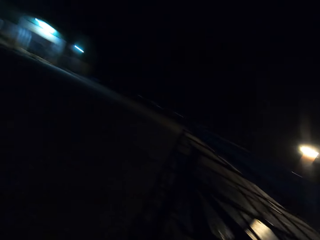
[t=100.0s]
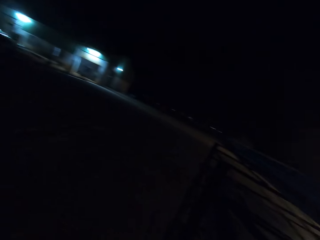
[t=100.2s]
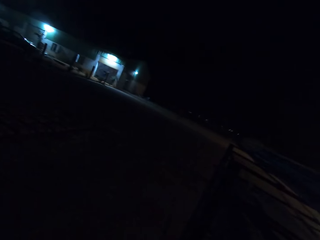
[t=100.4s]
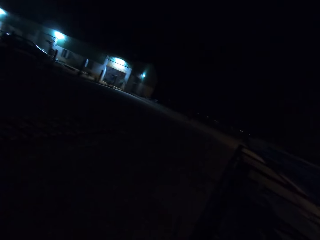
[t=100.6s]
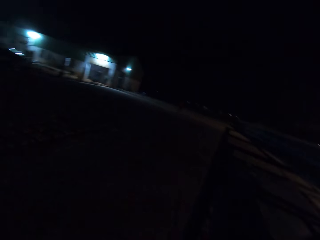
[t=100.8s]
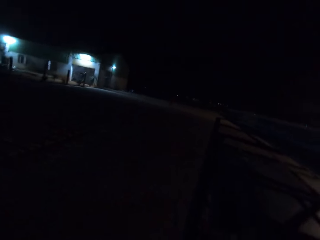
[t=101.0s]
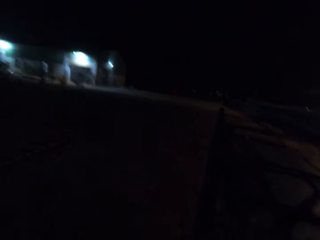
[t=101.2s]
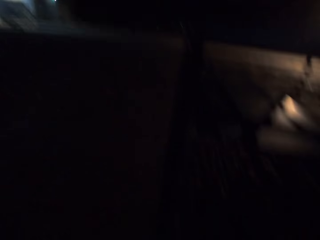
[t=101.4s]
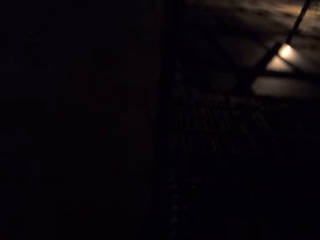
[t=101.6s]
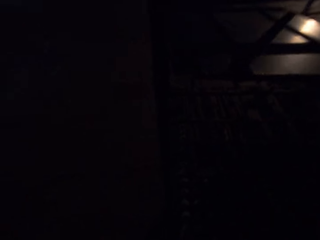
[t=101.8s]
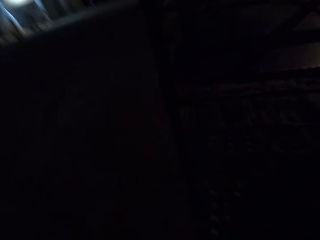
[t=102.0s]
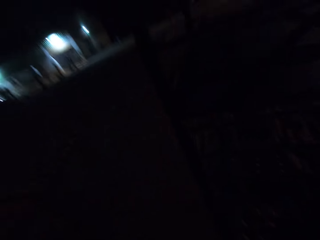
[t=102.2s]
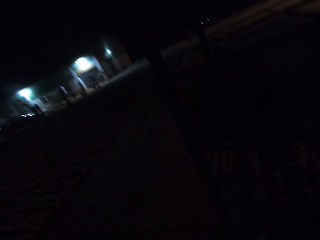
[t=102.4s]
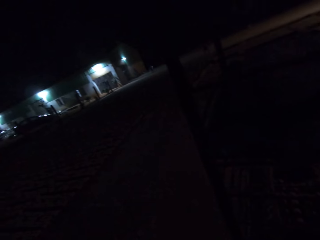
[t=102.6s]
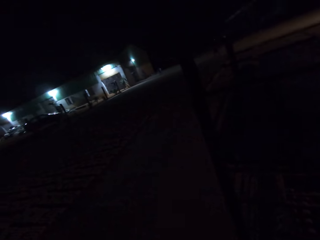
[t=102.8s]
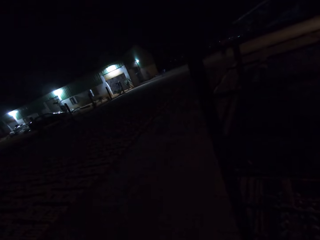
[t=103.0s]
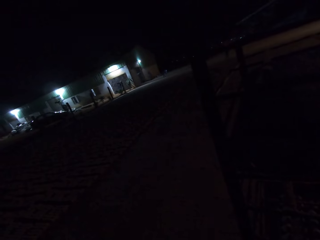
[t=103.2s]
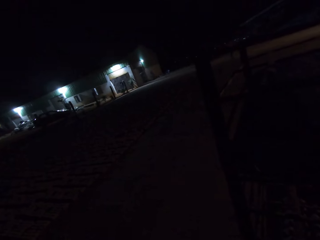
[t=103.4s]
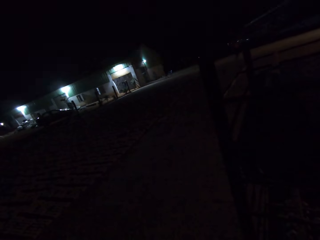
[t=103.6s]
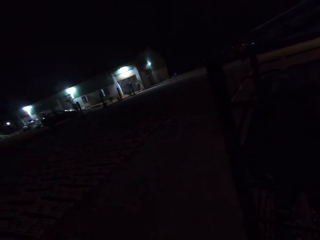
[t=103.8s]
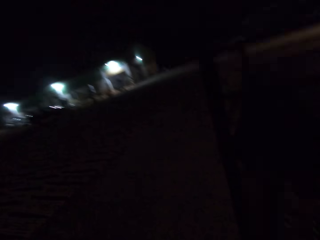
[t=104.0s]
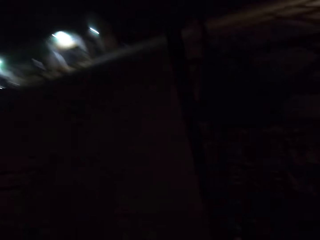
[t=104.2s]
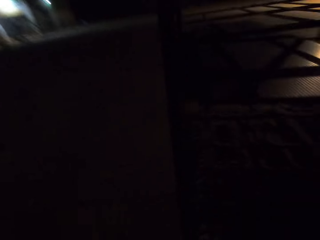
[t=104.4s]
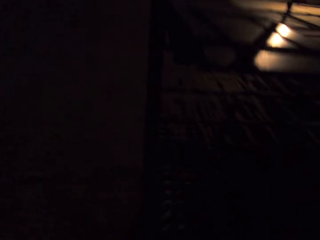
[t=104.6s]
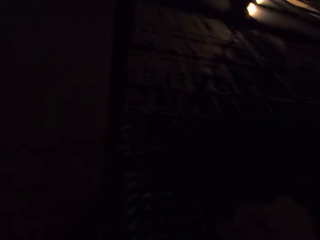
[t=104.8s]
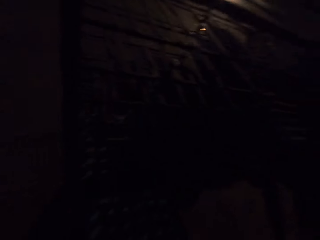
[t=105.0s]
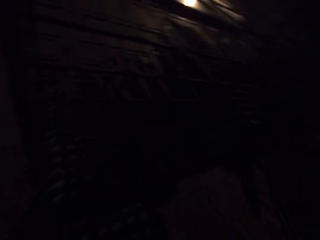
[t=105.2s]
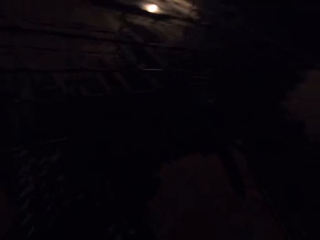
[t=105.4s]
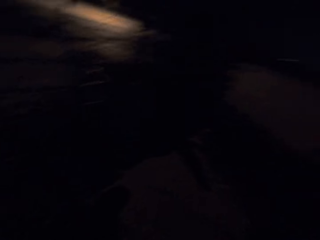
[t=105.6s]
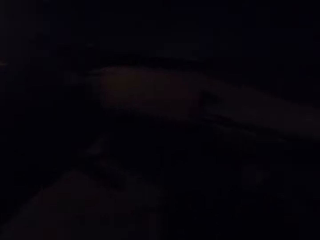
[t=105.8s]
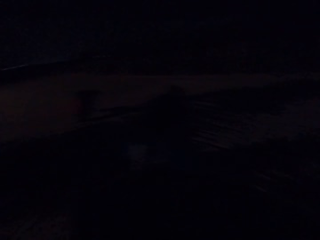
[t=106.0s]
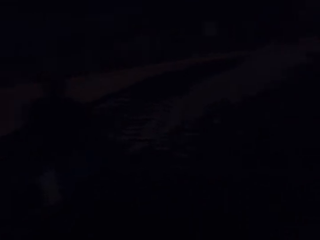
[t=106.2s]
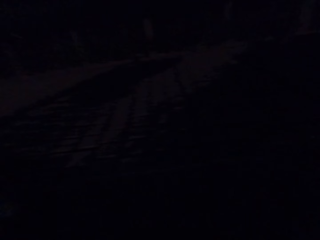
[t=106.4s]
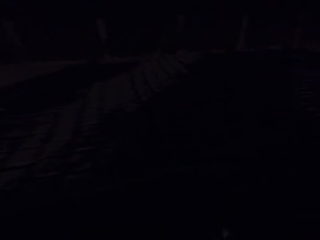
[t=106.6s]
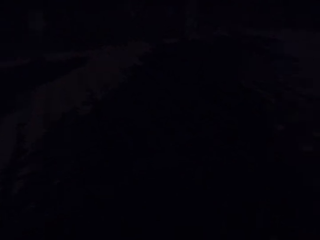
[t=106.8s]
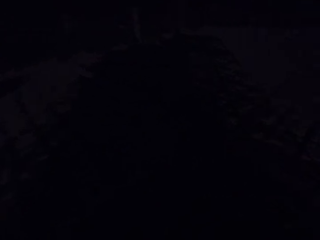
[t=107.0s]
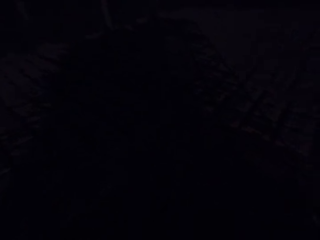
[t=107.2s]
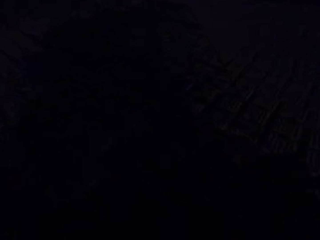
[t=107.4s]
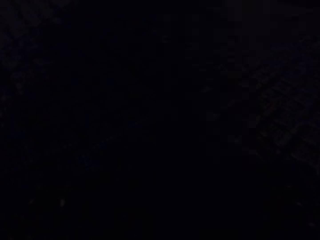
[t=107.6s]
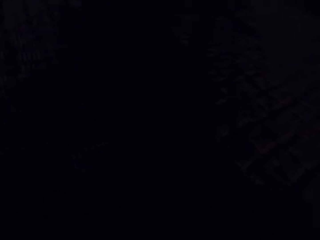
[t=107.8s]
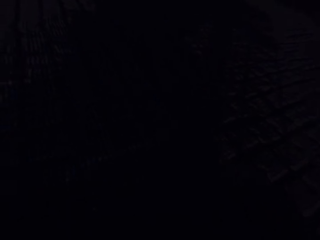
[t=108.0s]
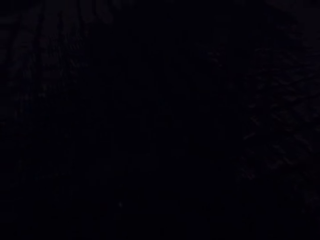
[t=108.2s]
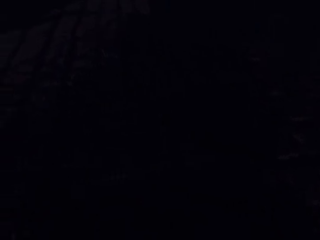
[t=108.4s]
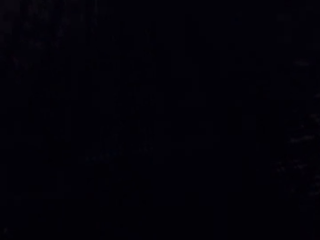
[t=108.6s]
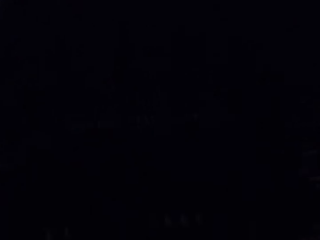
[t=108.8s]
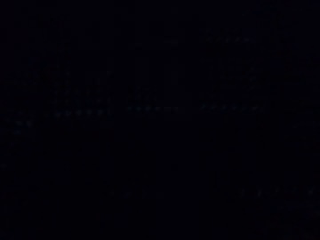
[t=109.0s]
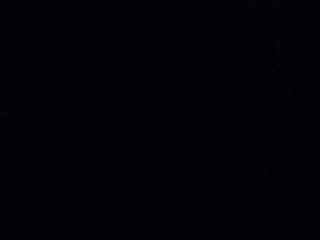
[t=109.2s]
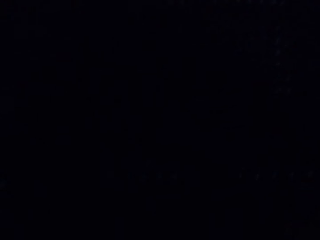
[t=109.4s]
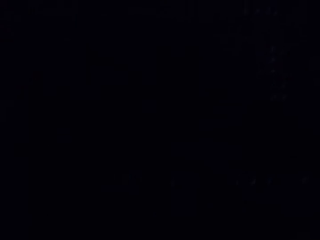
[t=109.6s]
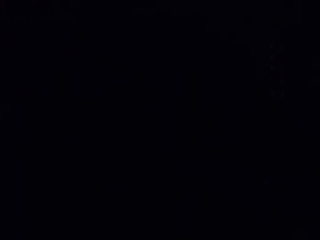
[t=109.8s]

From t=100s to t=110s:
The camera wearer places the tray in his hands on the shelf. He puts the cement on something. He drags the tray from the shelf with his right hand. He carries the tray from the shelf with his hands. He walks outside.

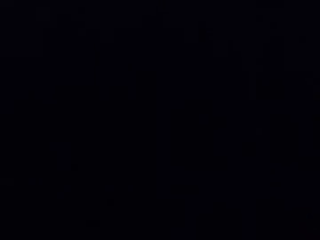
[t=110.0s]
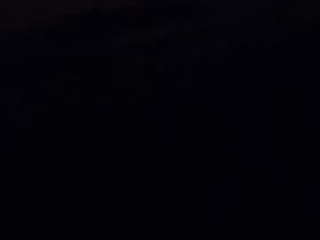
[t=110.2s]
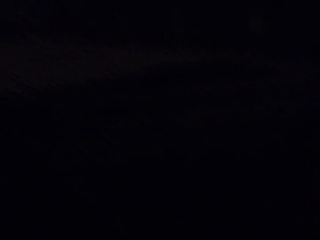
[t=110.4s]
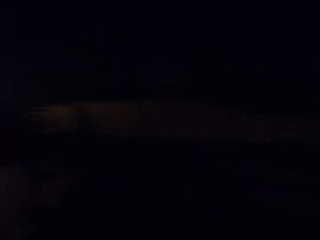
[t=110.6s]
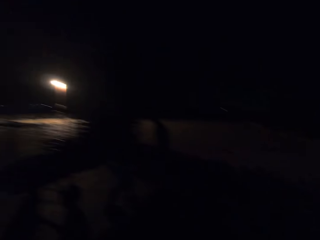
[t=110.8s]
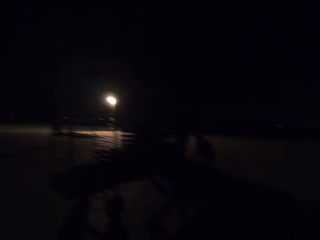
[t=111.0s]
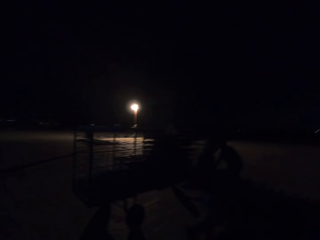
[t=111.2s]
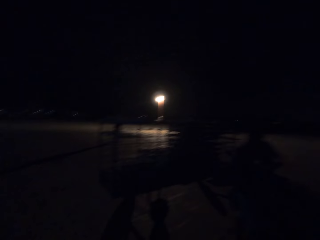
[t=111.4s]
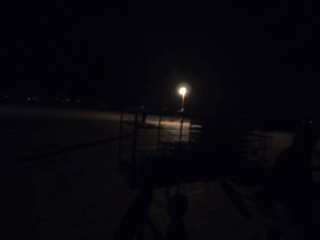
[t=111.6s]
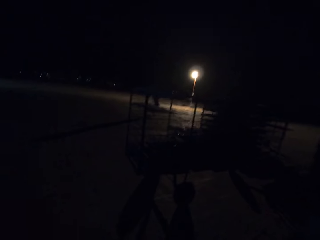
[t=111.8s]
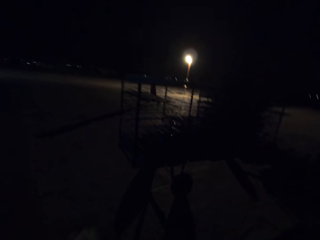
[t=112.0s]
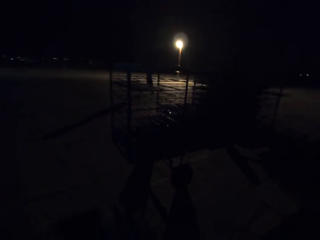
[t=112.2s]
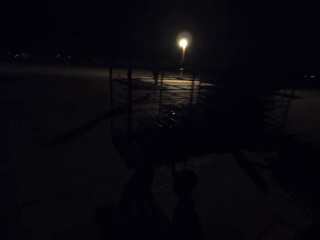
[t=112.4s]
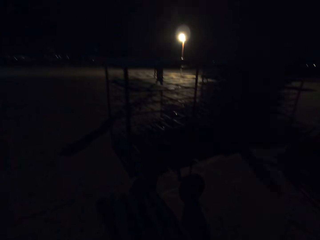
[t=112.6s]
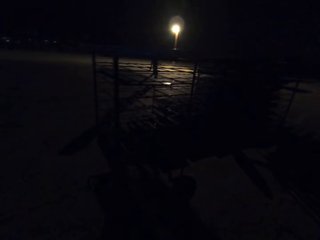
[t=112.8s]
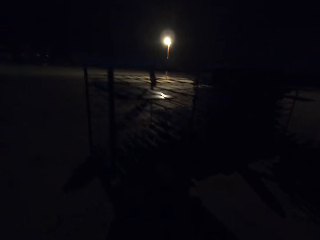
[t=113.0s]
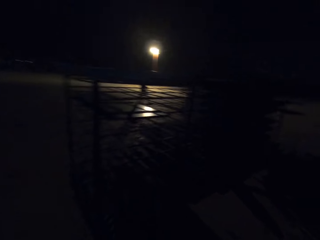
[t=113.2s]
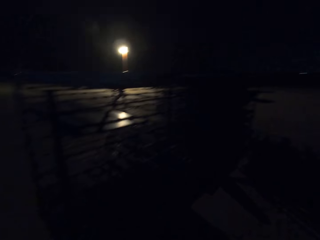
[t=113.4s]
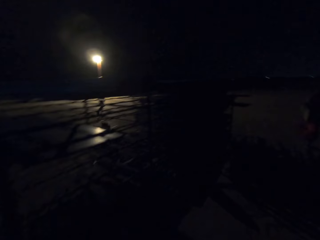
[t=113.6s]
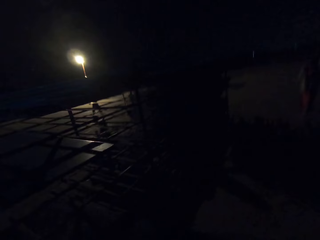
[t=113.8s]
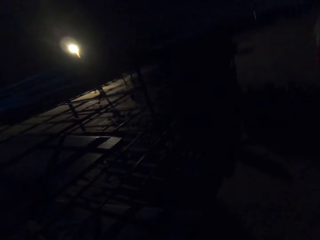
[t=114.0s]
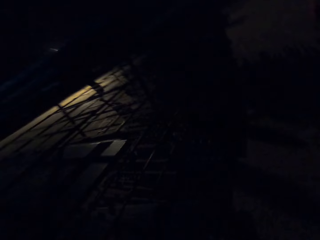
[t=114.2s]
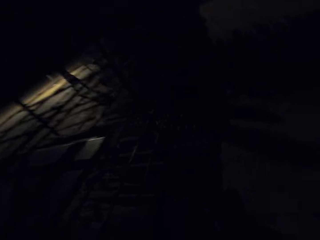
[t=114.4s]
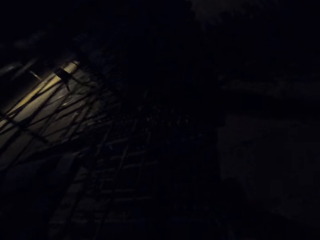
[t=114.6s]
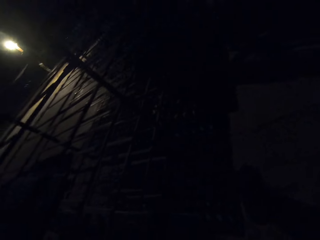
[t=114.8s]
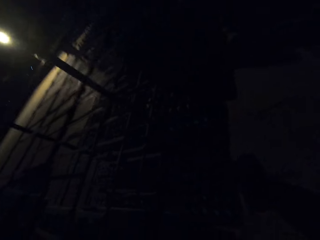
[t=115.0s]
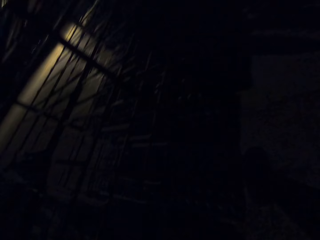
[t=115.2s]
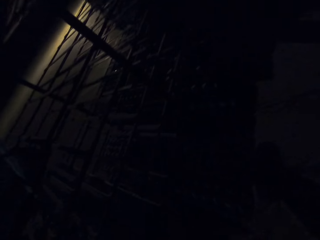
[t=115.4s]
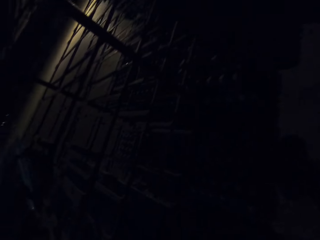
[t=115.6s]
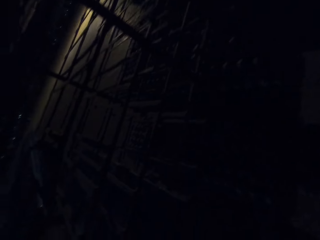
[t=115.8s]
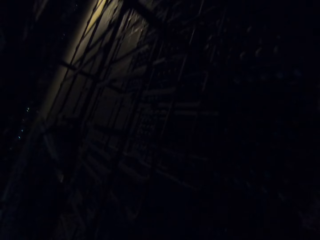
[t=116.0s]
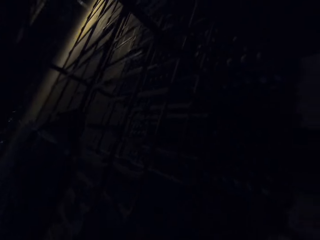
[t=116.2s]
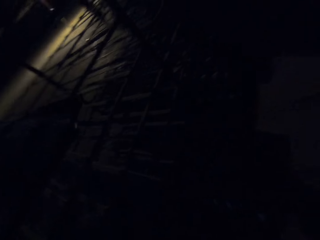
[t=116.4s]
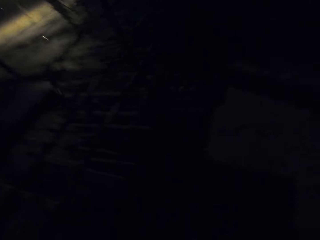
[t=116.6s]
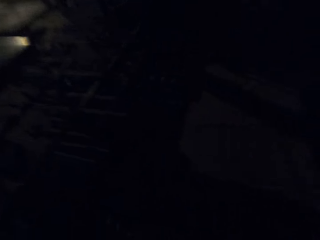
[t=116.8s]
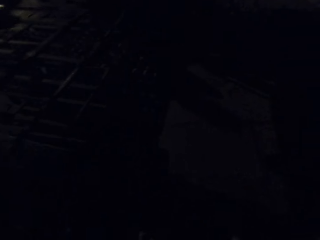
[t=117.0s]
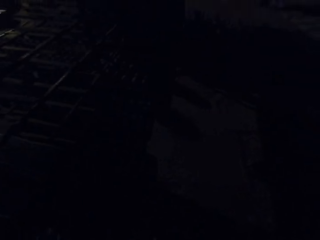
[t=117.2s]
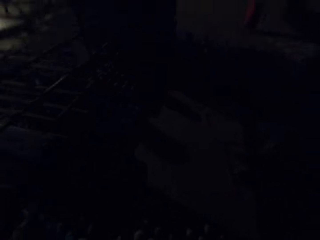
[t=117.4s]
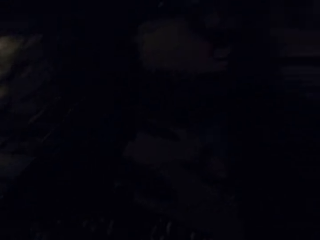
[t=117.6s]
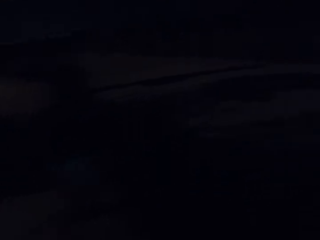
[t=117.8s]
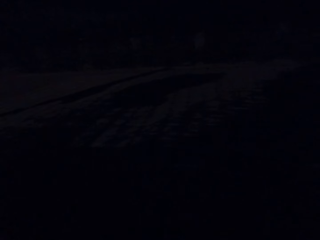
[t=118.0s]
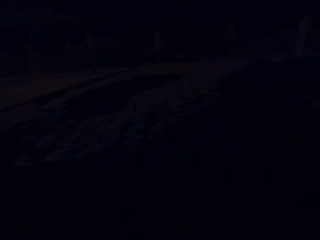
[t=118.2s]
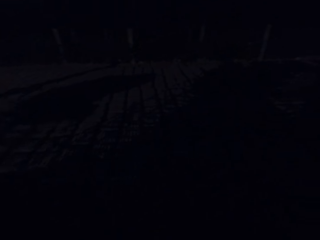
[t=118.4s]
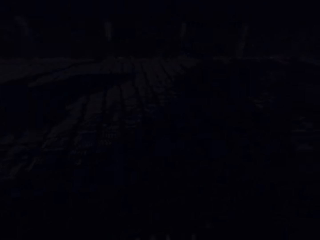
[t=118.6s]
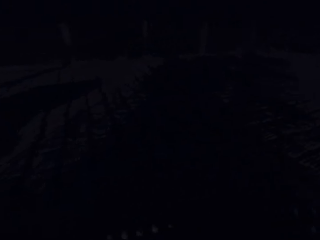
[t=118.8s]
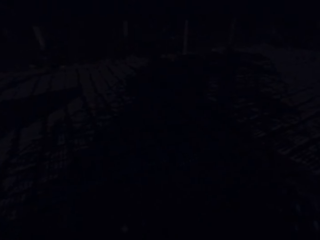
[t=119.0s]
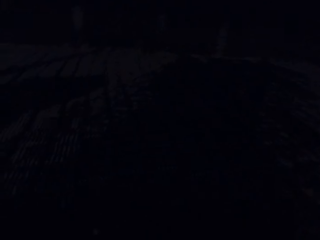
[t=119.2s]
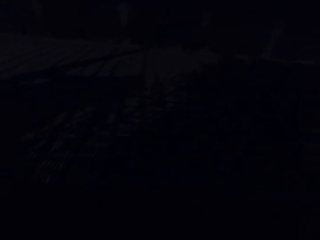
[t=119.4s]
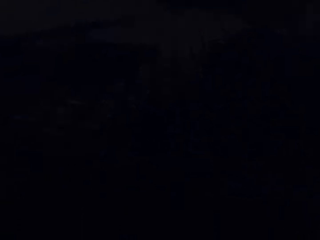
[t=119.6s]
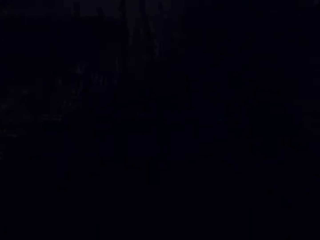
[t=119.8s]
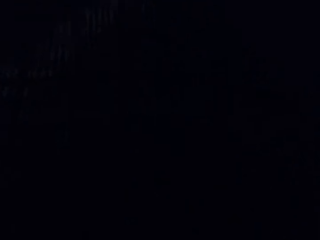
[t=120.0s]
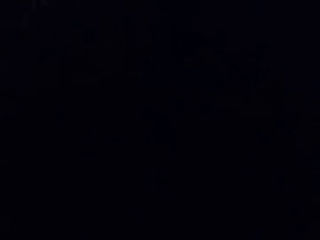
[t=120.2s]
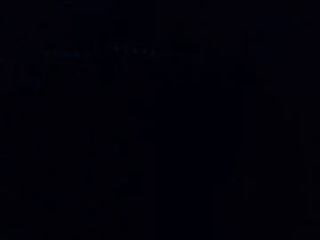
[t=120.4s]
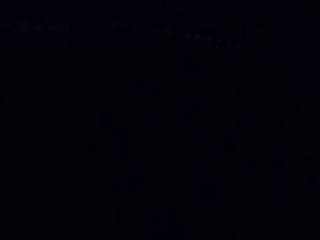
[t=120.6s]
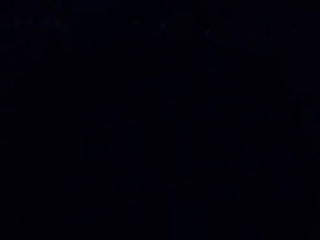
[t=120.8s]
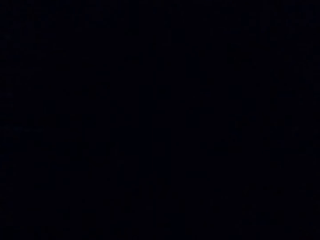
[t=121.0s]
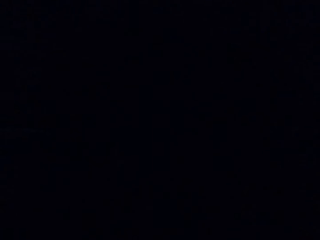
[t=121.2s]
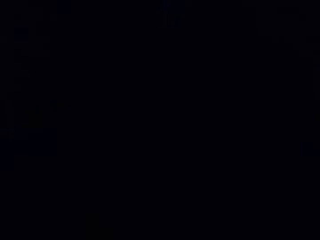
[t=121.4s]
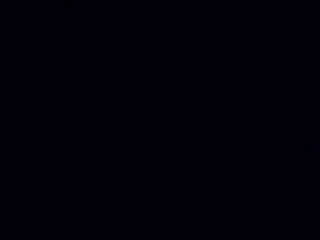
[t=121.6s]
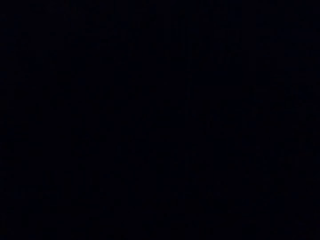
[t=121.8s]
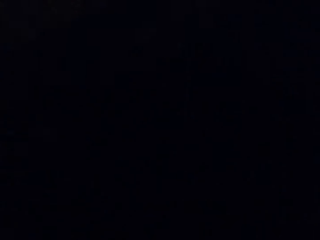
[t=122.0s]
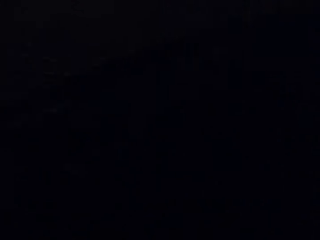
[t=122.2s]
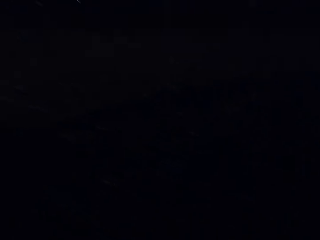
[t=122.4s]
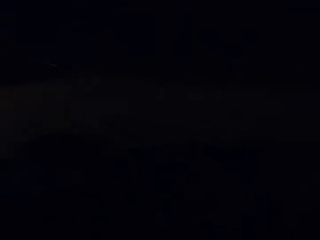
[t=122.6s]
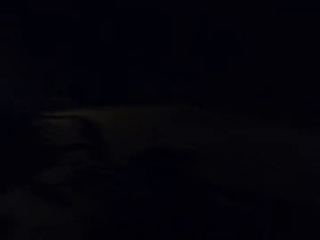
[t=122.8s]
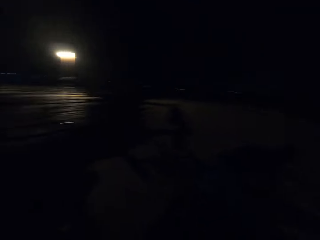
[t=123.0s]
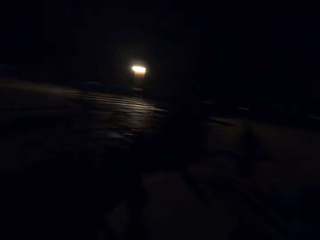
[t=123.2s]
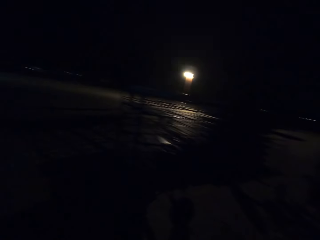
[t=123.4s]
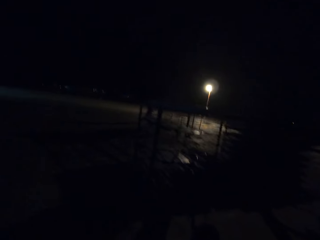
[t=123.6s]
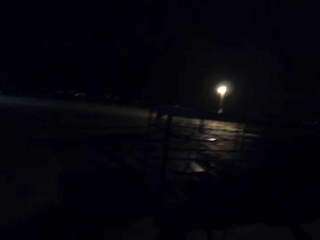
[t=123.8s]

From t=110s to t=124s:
The camera wearer lays egg crates on the ground with the tray in his hands. He scoops the cement. A woman carries a tray from the shelf with her hands. A man holds a tray in his hands. The camera wearer walks towards something. He places the tray in his hands on the shelf. He drags the tray from the shelf with his right hand. He puts the cement on something. He carries the tray from the shelf with his hands. He sings. He lays egg crates on the ground with the tray in his hands.
